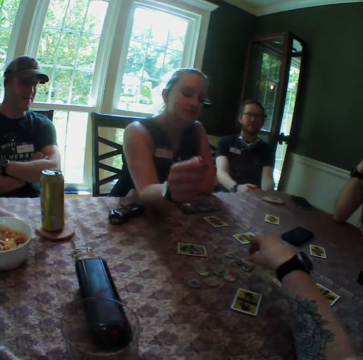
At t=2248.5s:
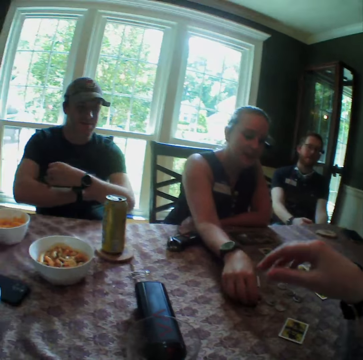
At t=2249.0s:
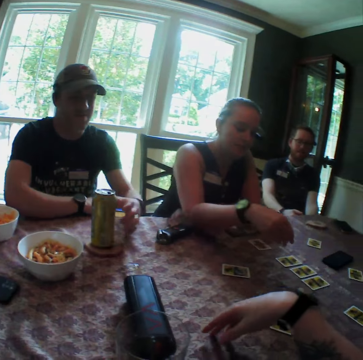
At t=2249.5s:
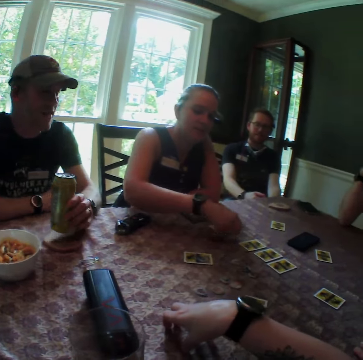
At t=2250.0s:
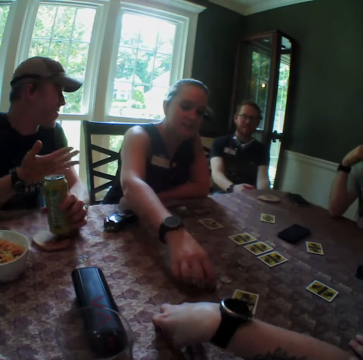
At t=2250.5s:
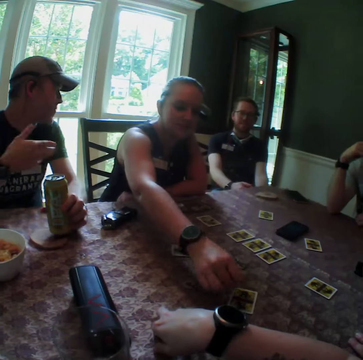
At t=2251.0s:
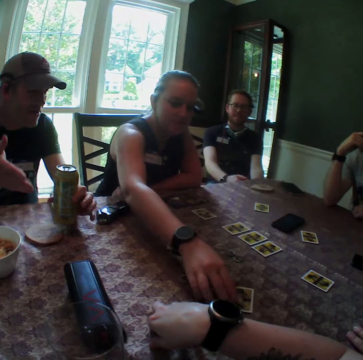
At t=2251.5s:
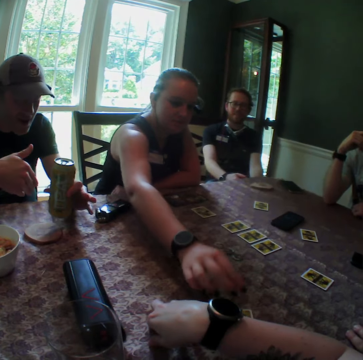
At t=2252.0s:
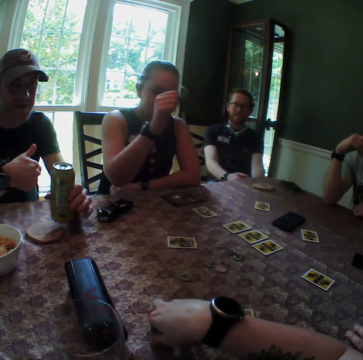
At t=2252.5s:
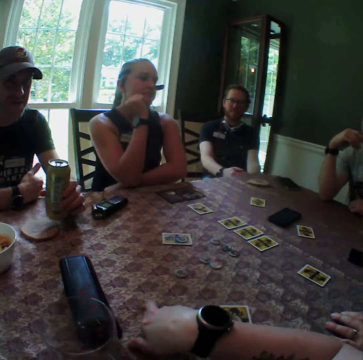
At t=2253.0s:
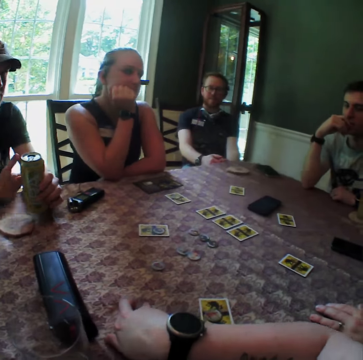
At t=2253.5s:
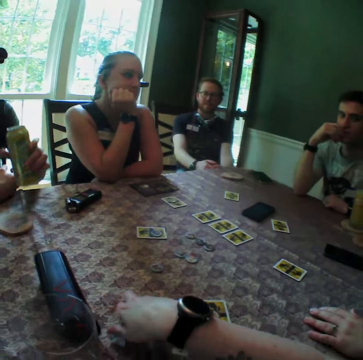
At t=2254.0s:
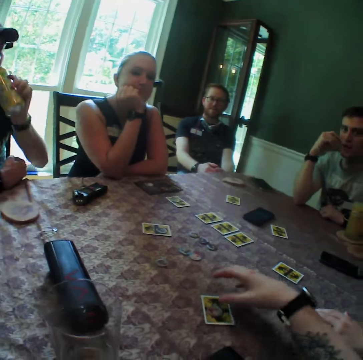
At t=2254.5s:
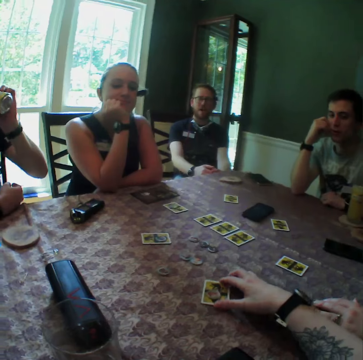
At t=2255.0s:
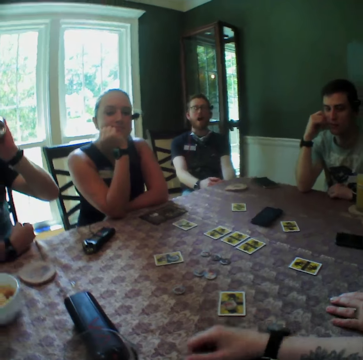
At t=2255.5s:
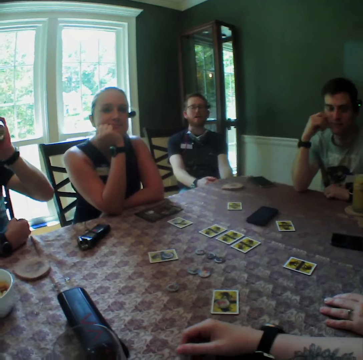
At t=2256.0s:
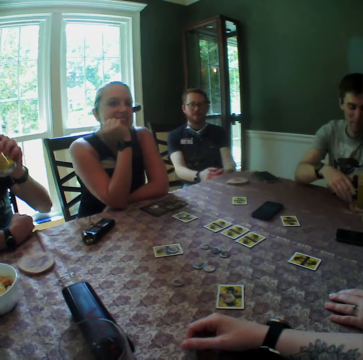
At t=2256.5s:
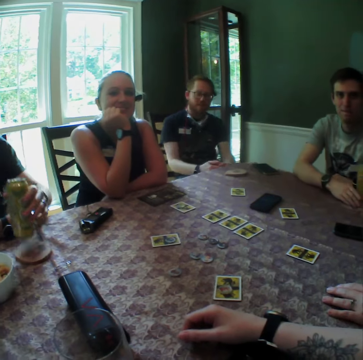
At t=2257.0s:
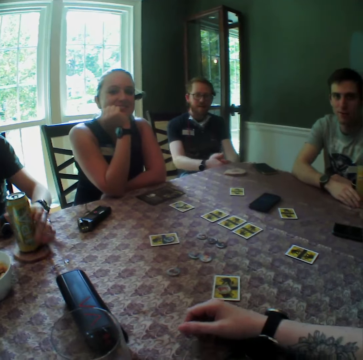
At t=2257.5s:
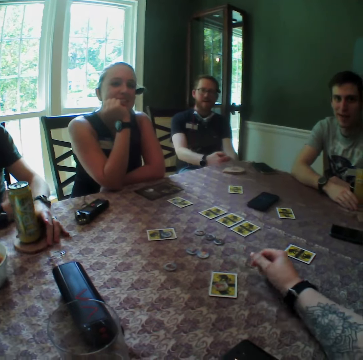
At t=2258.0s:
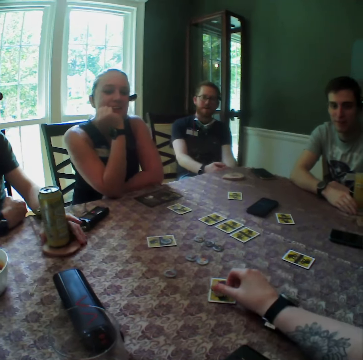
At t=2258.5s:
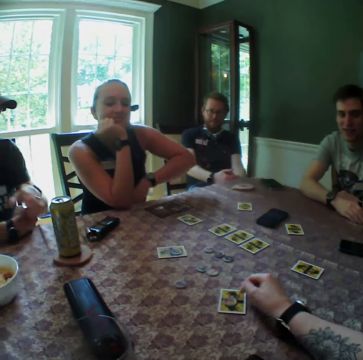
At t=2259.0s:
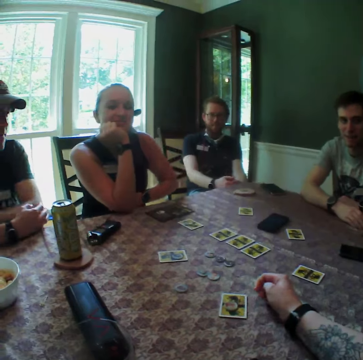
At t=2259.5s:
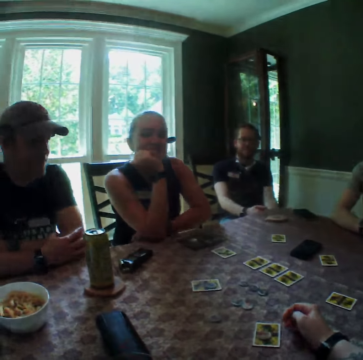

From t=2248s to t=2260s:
A woman rests her arm on the table. The woman carries a chip from the table with her right hand. The woman keeps the chip on a card. A man picks up a can from the table. The woman carries a chip from the table with her right hand. The woman keeps the chip on the card. The woman moves the card with her right hand. The man drinks something from the can. The camera wearer moves the card with his right hand. The woman holds her chin. The man places the can on the table.

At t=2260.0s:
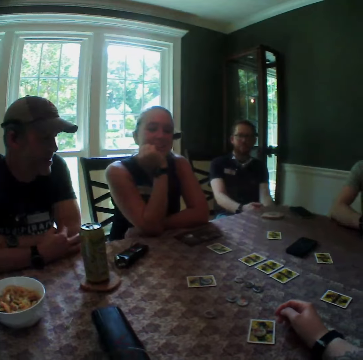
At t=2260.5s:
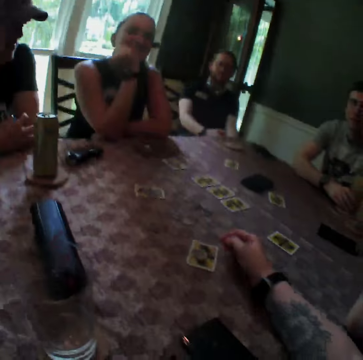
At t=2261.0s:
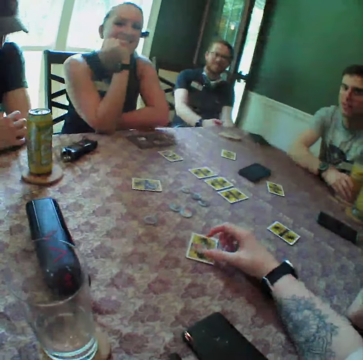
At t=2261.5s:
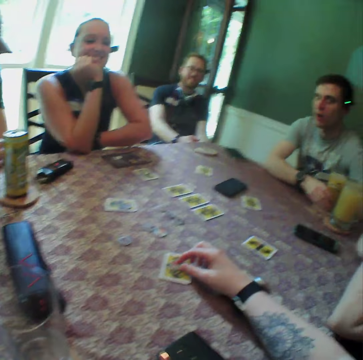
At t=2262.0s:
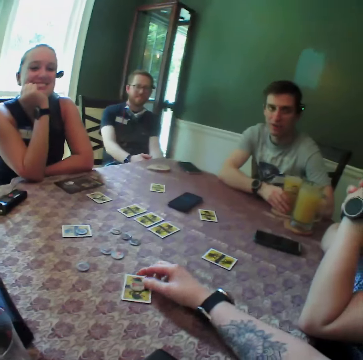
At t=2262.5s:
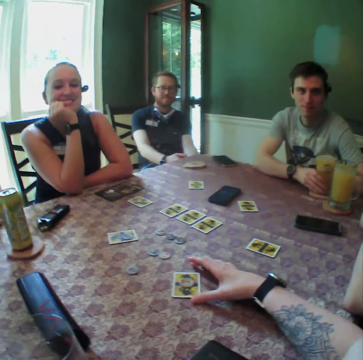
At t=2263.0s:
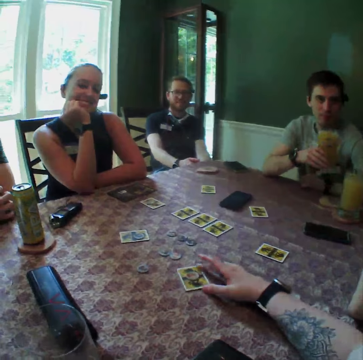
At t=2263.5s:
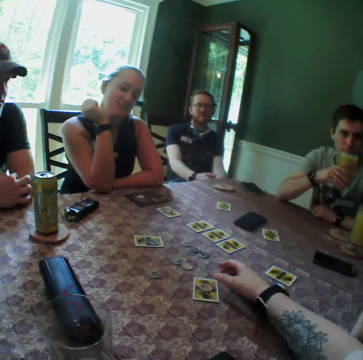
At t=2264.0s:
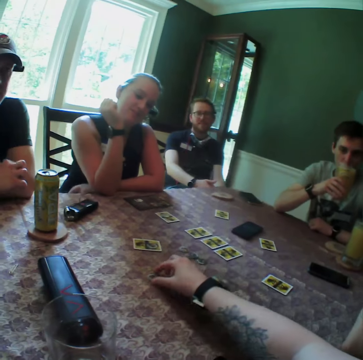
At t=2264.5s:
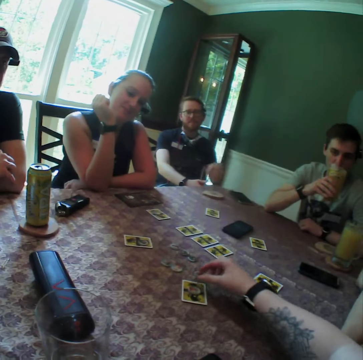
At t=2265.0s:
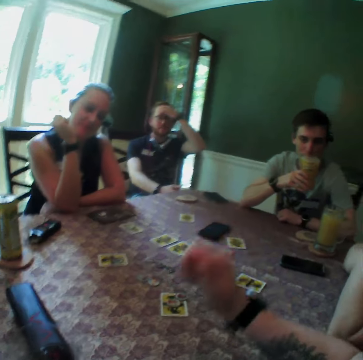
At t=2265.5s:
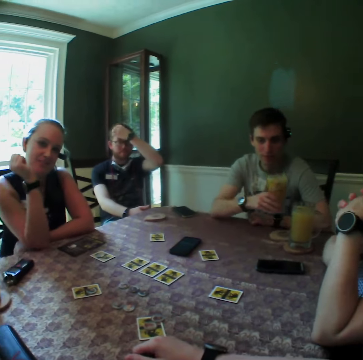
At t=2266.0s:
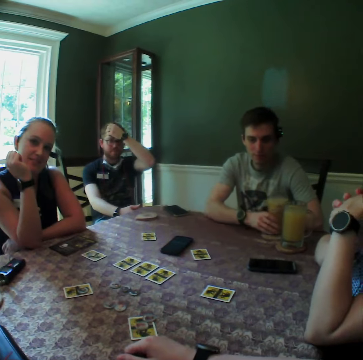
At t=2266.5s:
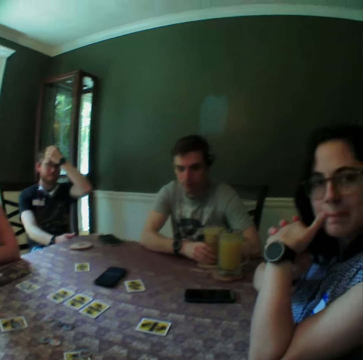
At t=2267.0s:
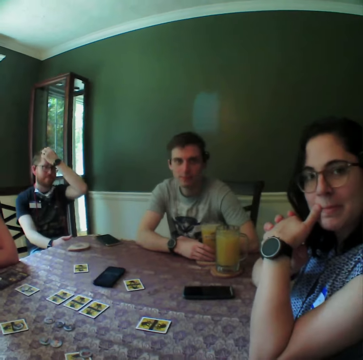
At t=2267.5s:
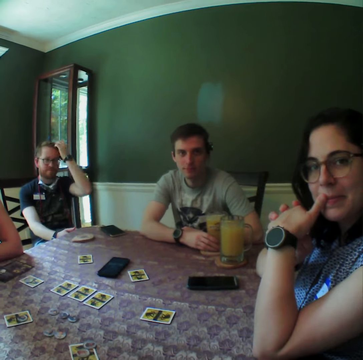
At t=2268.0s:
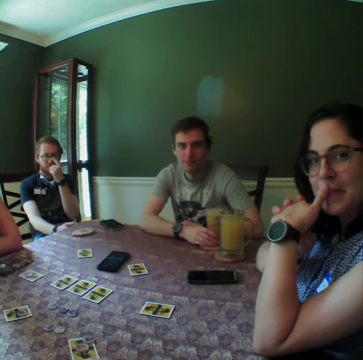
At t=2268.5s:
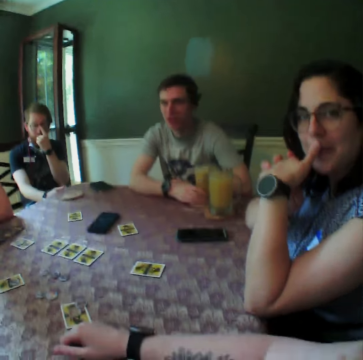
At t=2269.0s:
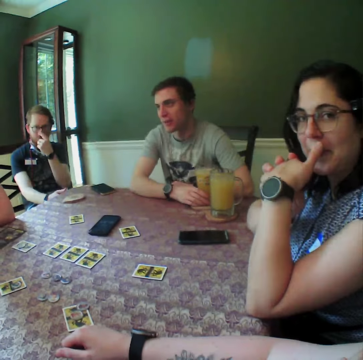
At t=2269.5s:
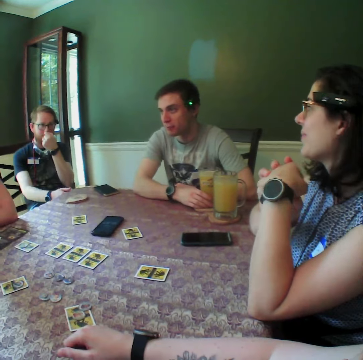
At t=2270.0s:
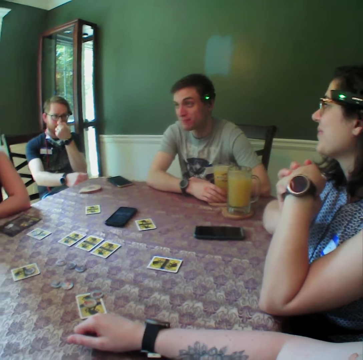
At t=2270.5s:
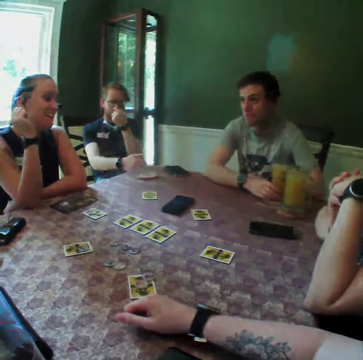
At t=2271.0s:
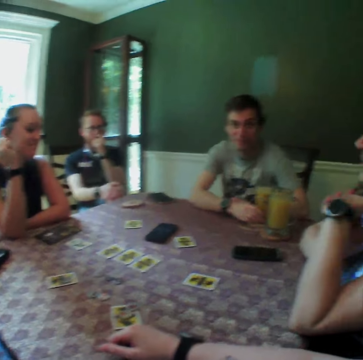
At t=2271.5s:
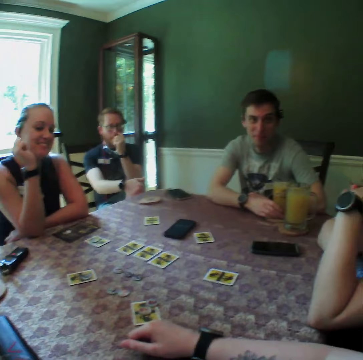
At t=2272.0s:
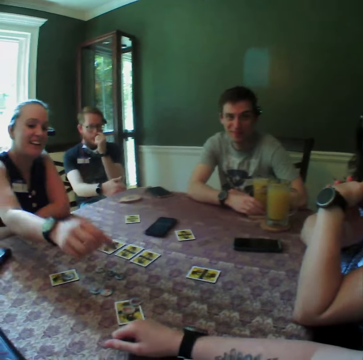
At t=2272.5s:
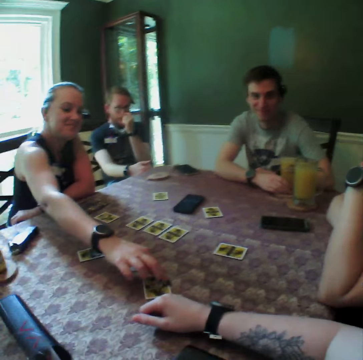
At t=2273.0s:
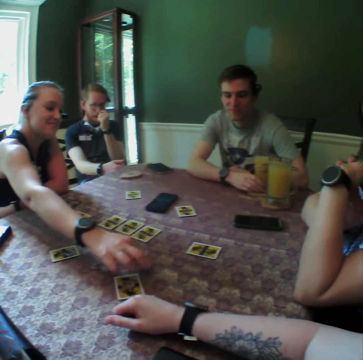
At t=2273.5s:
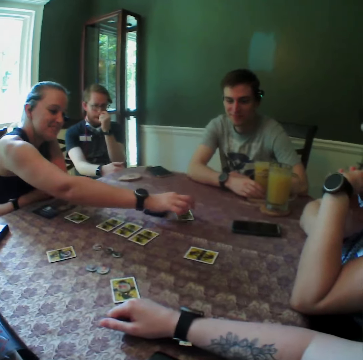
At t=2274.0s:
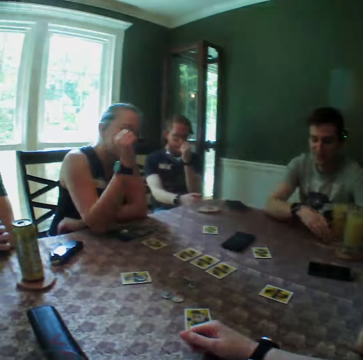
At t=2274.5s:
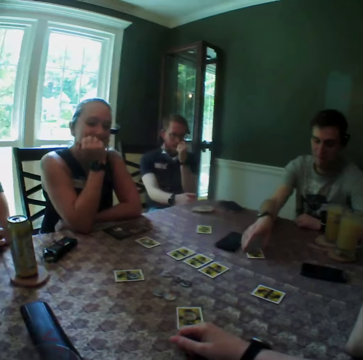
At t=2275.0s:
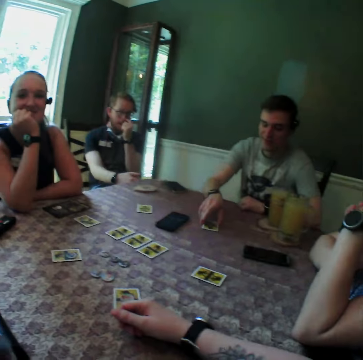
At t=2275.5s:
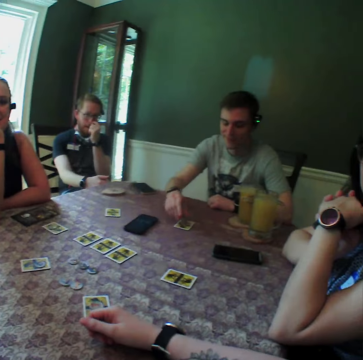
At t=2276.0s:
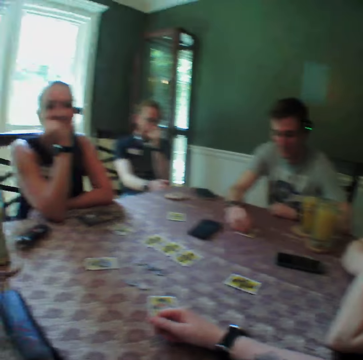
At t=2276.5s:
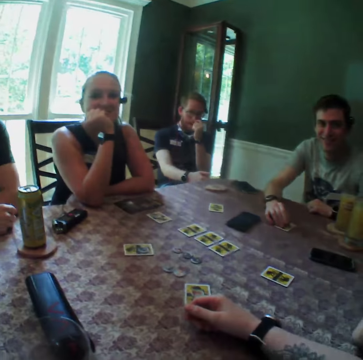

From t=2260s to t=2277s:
The camera wearer looks around the room. He touches the card on the table with his left hand. A man drinks something from the can. The camera wearer carries a chip from the table with his right hand. He drops the chip on the card. The man places the can on the table. The camera wearer looks at a woman. He looks around the room. Another woman carries the chip from the table with her right hand. The other woman drops the chip on a card. The man moves the card with his right hand.

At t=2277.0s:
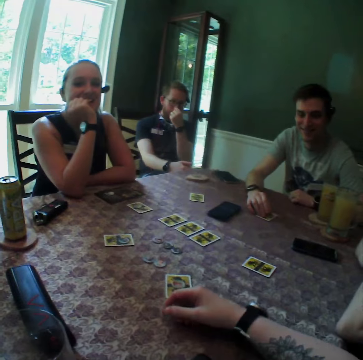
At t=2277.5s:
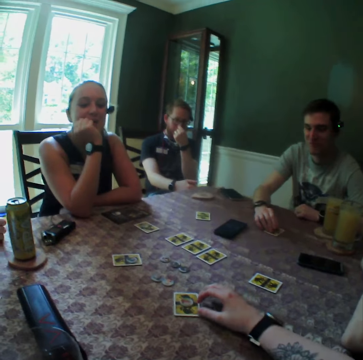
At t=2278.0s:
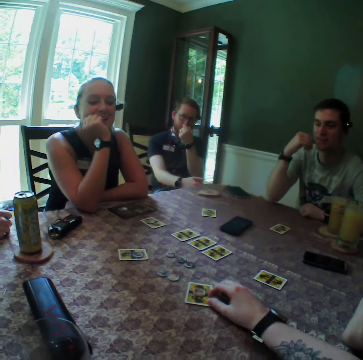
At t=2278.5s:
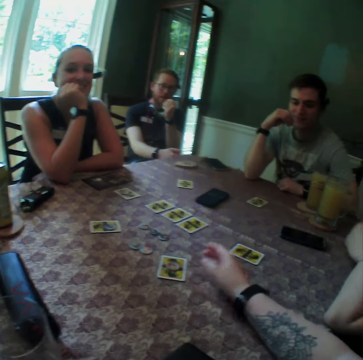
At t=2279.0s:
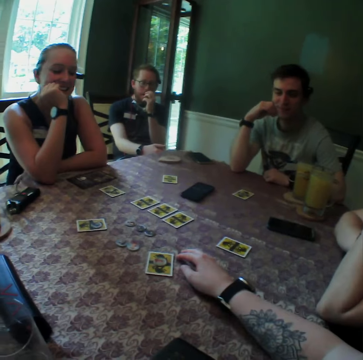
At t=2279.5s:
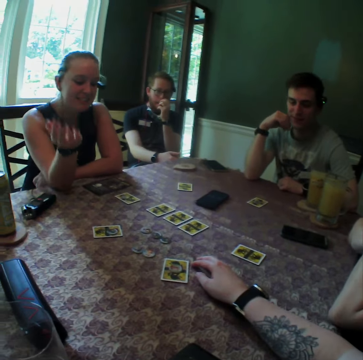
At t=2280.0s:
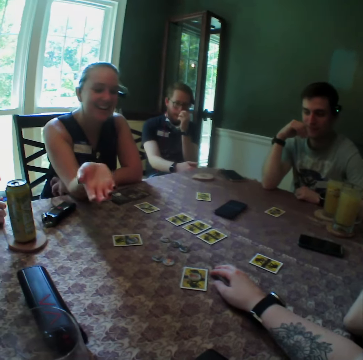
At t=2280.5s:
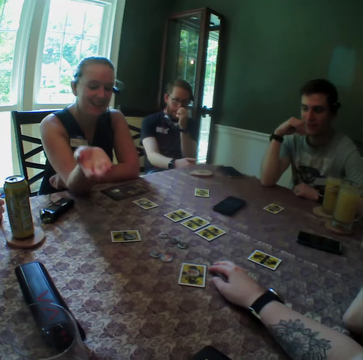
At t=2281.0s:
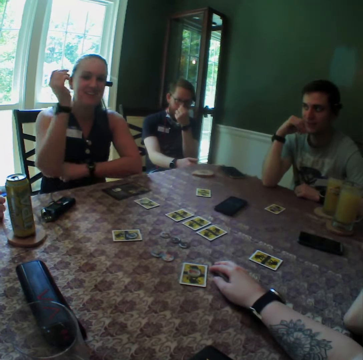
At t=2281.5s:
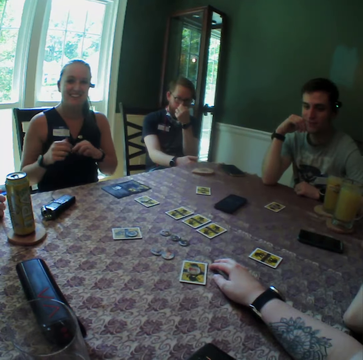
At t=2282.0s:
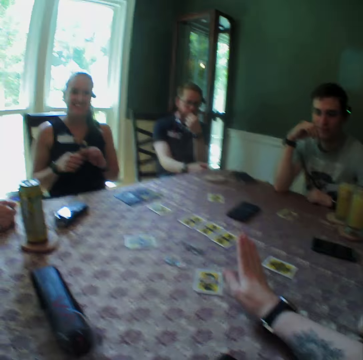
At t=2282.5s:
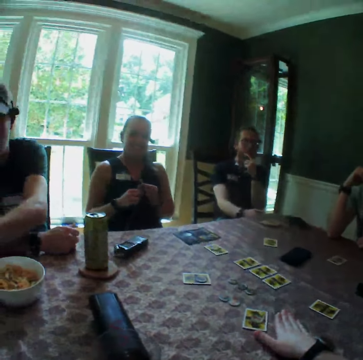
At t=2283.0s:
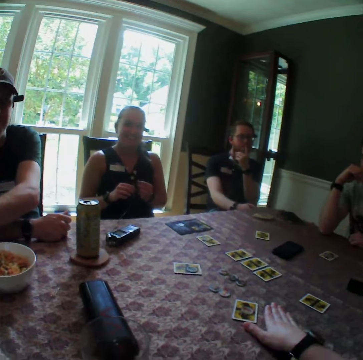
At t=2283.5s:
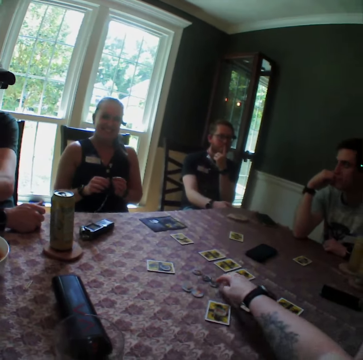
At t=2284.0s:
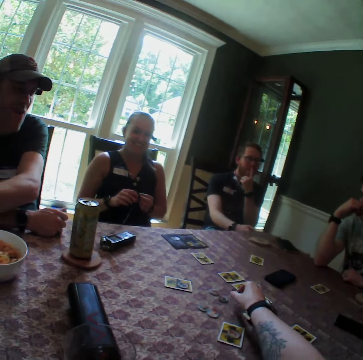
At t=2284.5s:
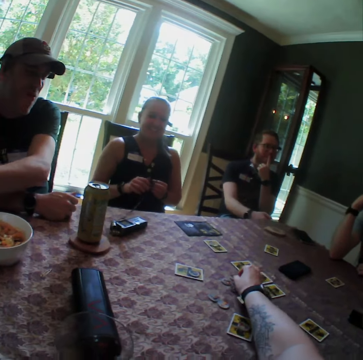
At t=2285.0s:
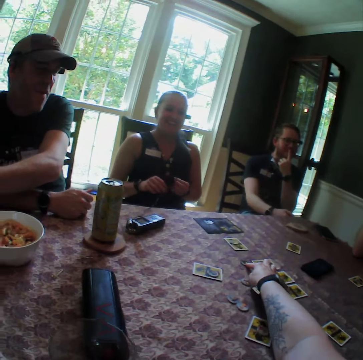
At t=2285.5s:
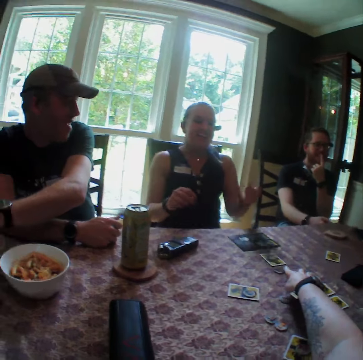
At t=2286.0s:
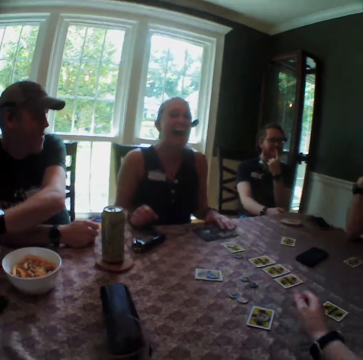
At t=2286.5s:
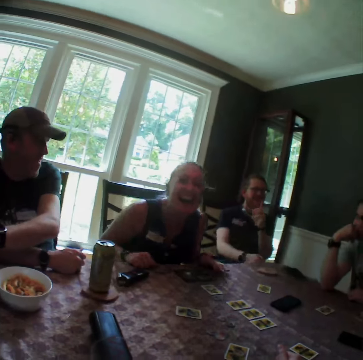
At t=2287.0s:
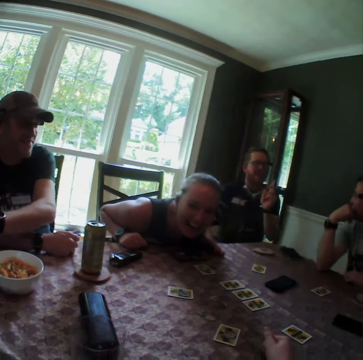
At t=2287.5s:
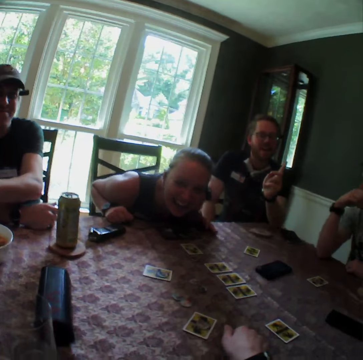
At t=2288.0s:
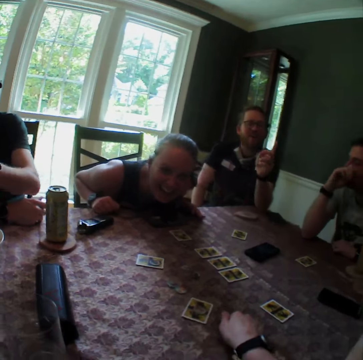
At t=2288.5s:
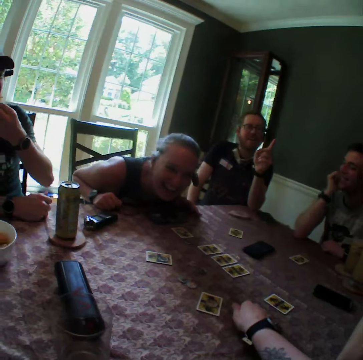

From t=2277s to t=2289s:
The camera wearer moves a card on the table. A woman stretches a hand. The camera wearer moves around the chair. He carries a chip from the table with his right hand. He drops the chip on the table. The woman places hands on the table.
